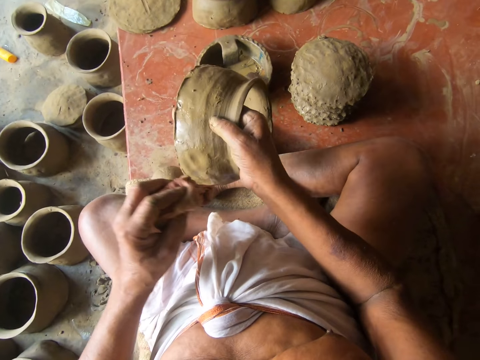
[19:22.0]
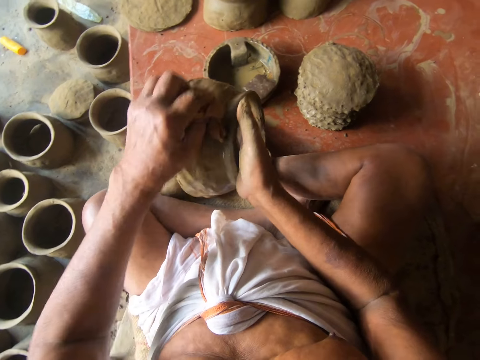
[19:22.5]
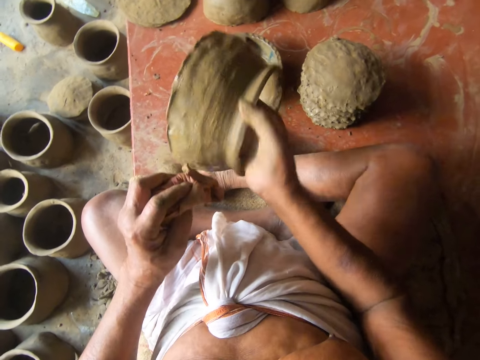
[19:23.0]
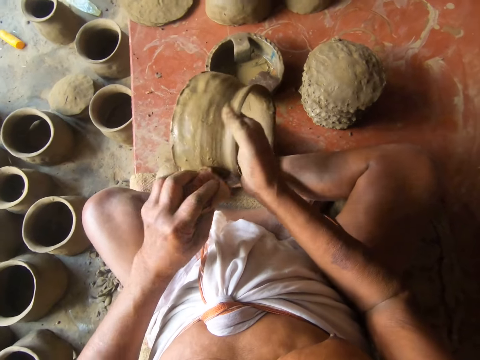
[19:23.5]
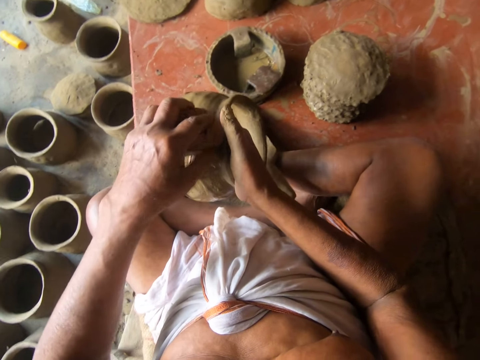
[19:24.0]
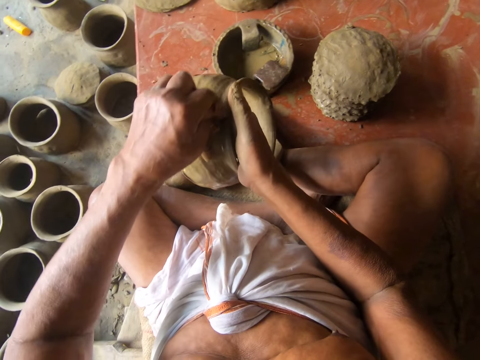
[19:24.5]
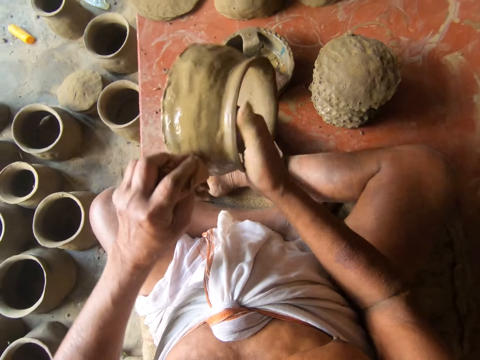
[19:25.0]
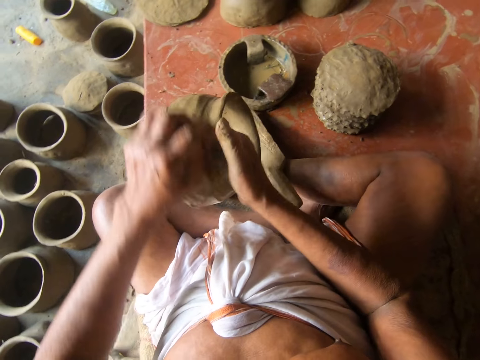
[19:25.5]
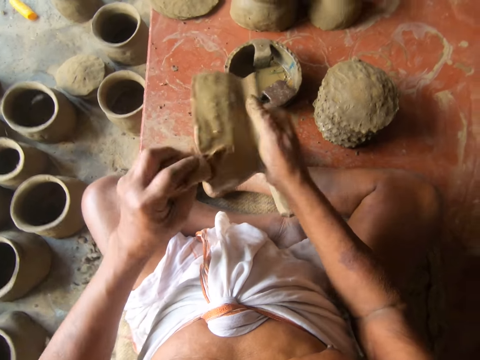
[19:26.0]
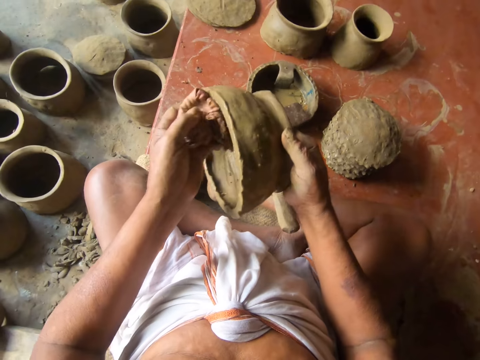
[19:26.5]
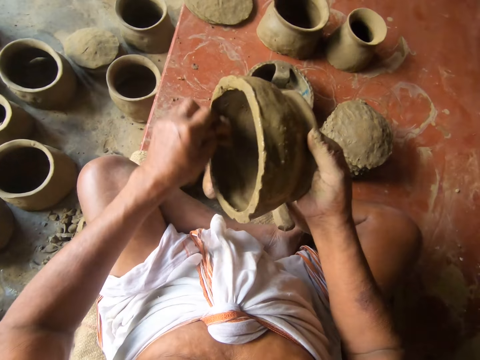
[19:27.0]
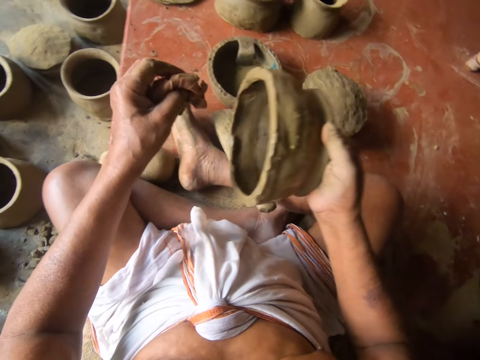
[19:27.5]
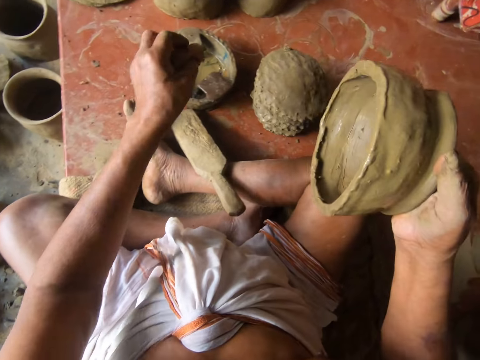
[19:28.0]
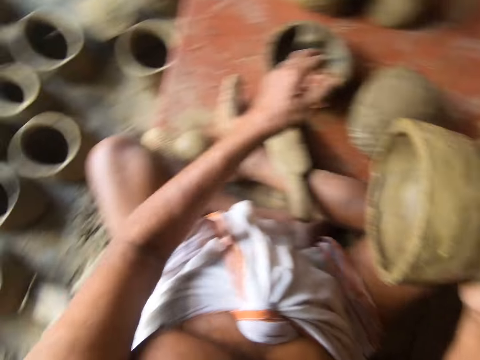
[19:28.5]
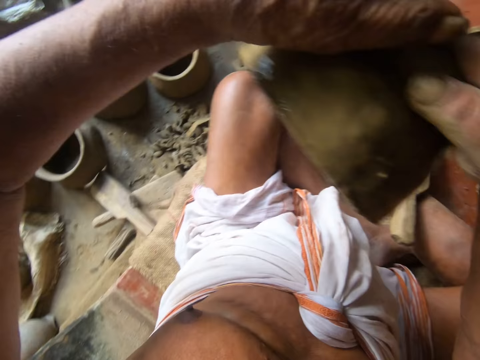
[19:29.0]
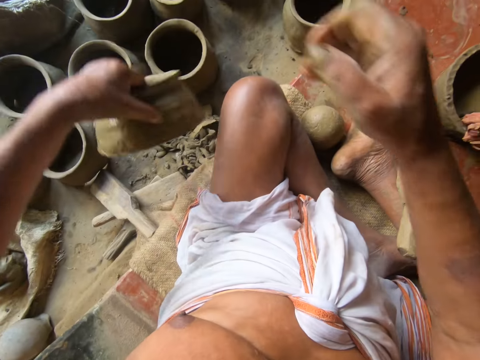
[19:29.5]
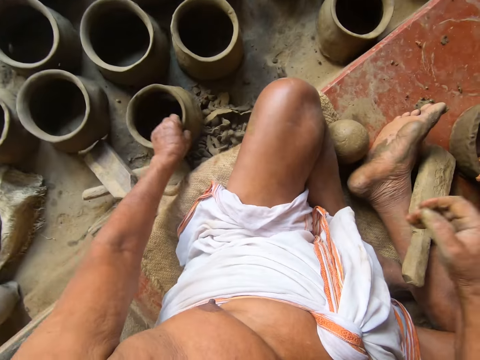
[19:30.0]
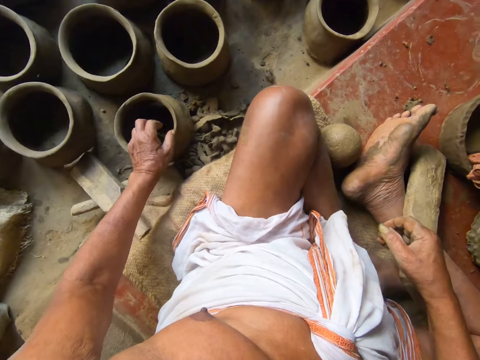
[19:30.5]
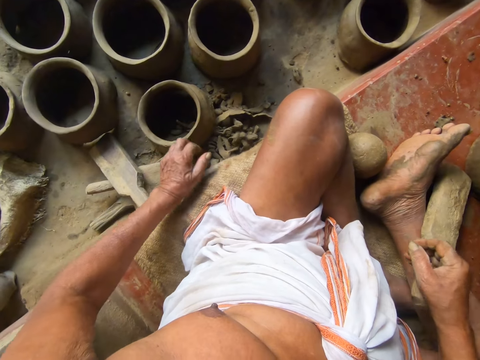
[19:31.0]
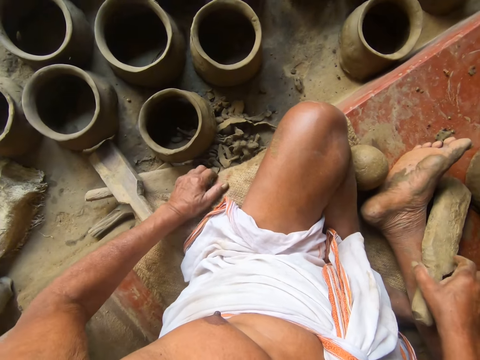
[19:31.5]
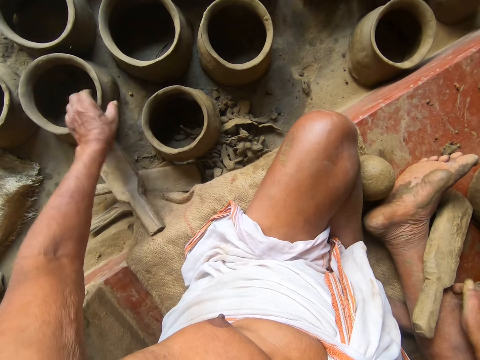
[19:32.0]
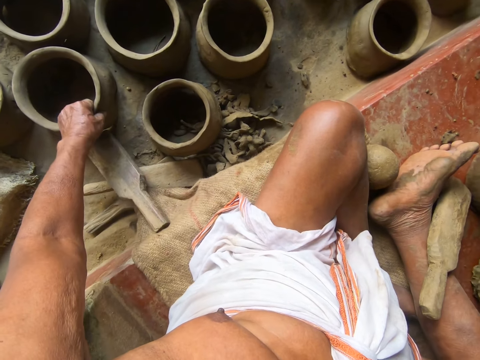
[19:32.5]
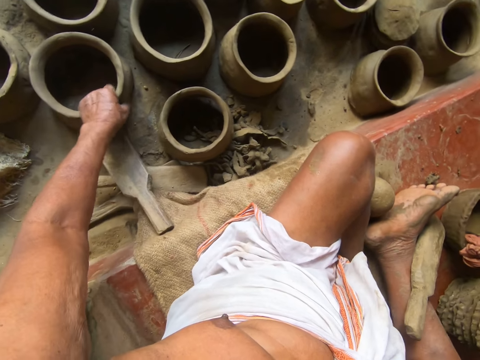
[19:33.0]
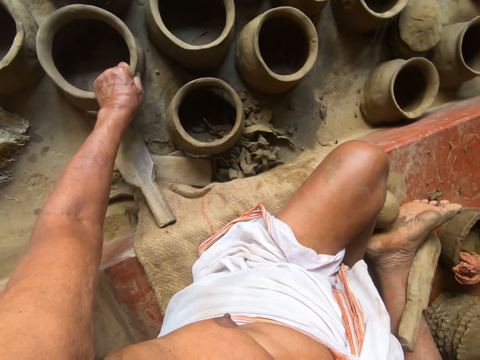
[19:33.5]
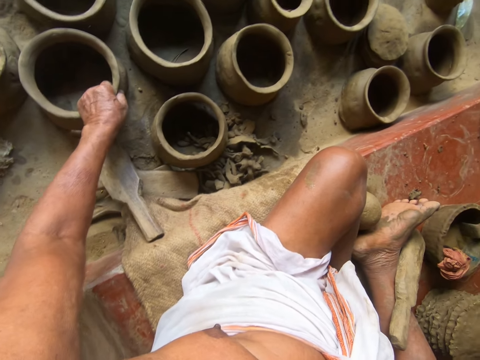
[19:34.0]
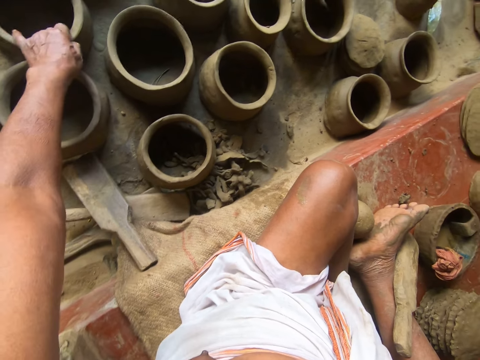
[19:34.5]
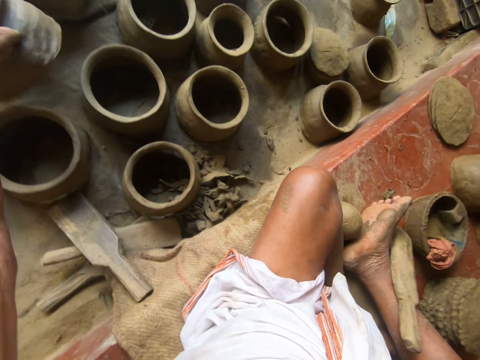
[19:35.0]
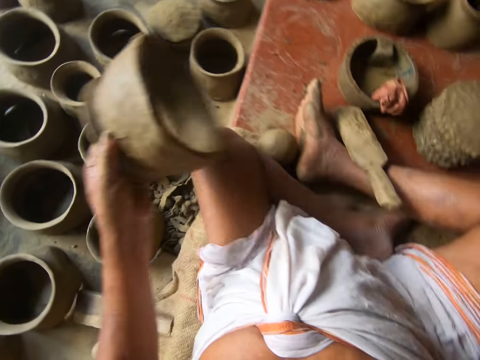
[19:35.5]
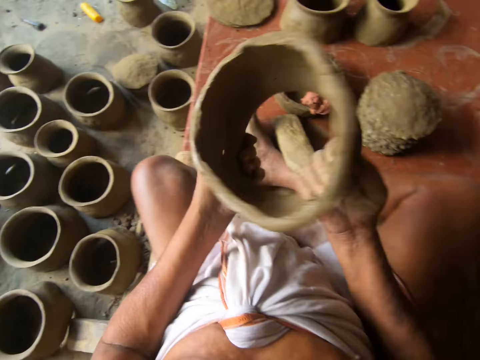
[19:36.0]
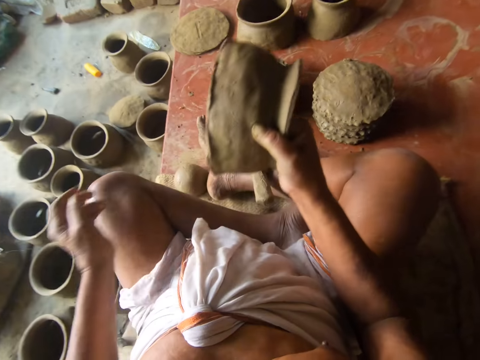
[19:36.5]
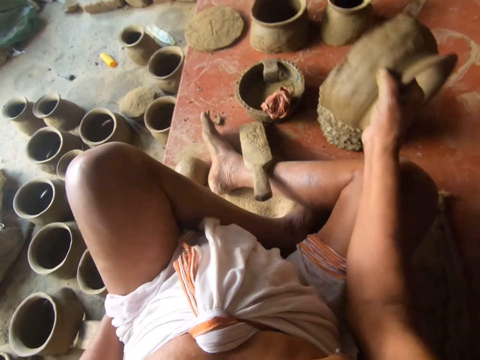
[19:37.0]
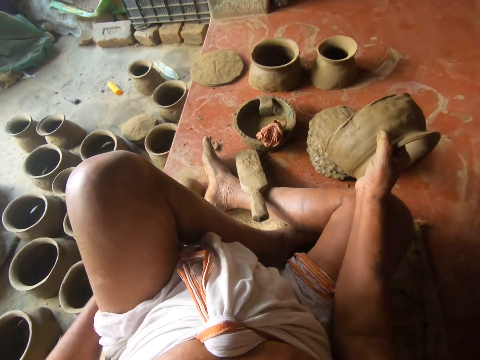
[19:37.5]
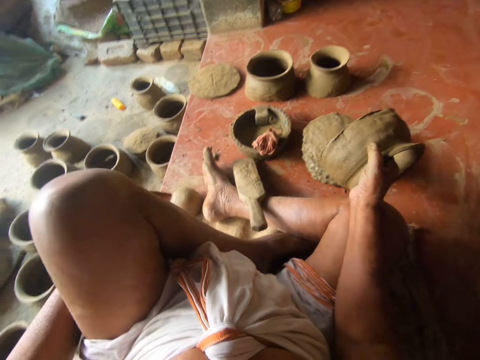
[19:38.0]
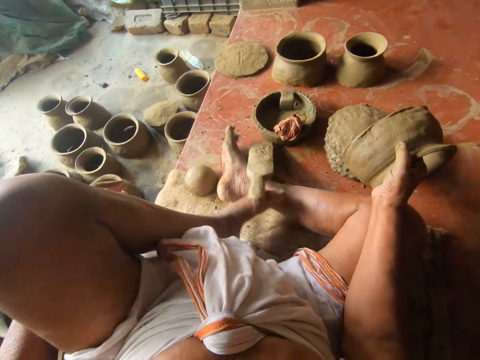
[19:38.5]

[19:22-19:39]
The camera wearer puts the cloth in the container. He transfers the pot from the right hand to the left hand. He puts the pot on the floor with the left hand. He touches the floor with the left hand. He holds a piece of clay. He touches another pot with the left hand. He picks up another pot with the left hand. He clears his throat. He transfers the pot from the left hand to the right hand. He unfolds the leg.

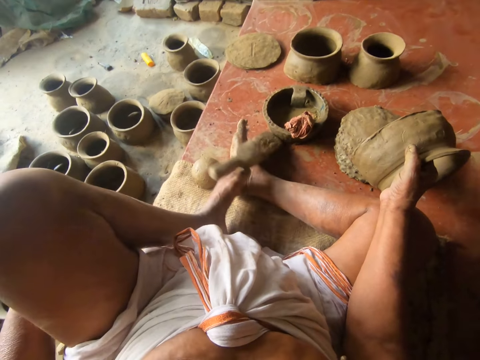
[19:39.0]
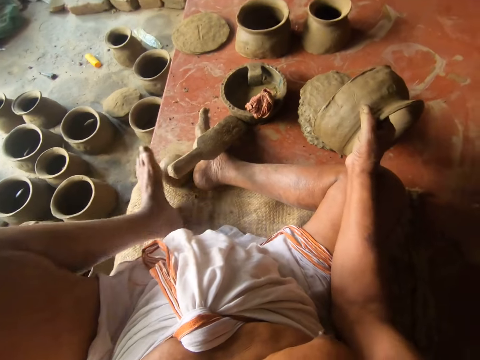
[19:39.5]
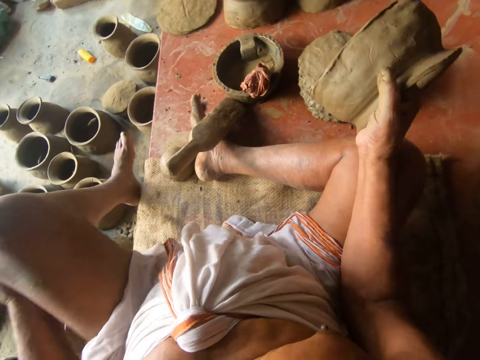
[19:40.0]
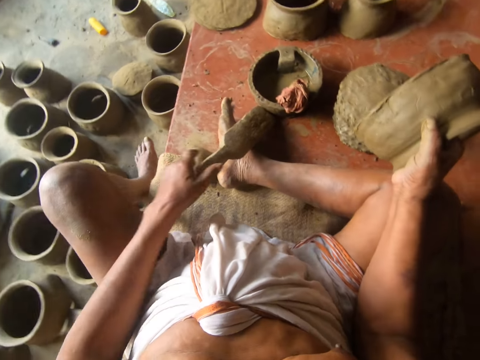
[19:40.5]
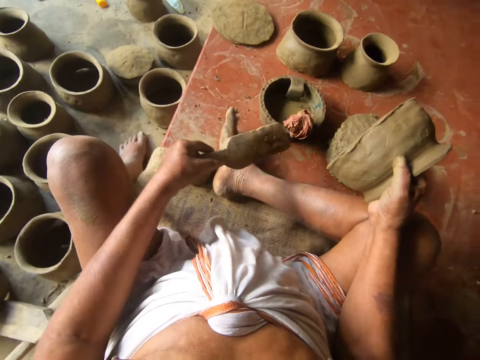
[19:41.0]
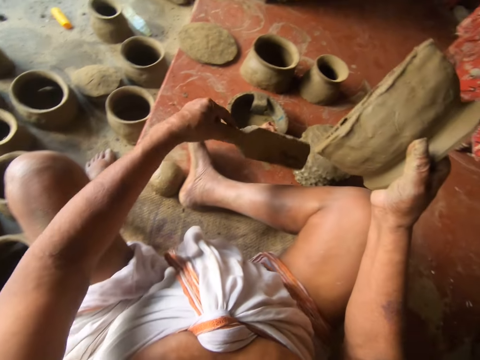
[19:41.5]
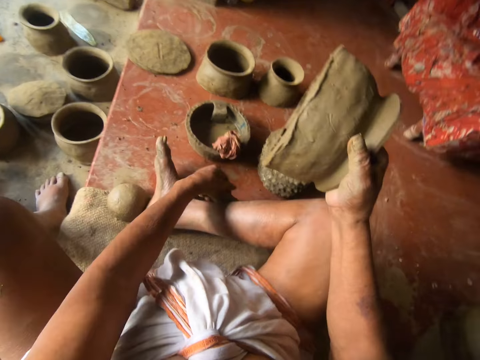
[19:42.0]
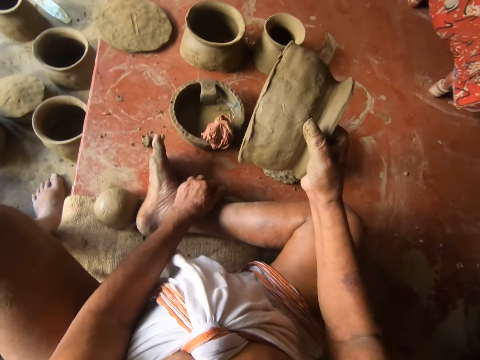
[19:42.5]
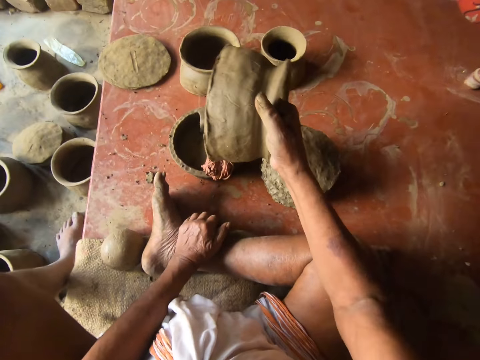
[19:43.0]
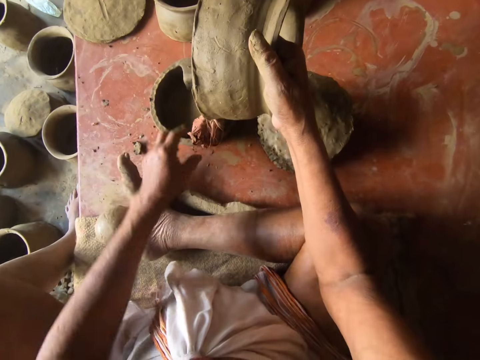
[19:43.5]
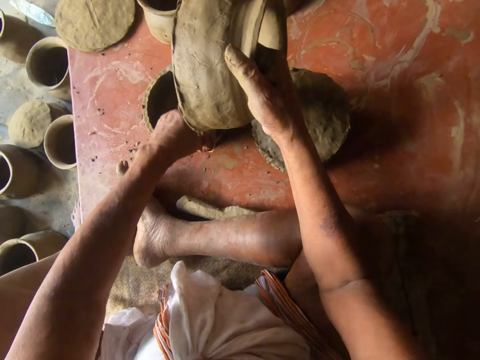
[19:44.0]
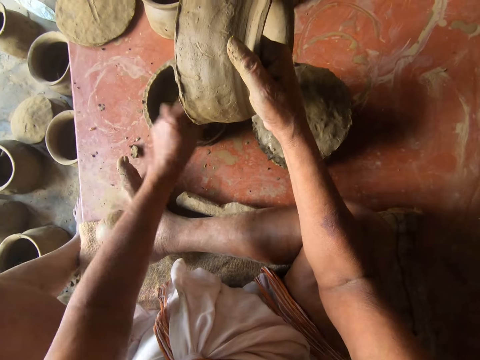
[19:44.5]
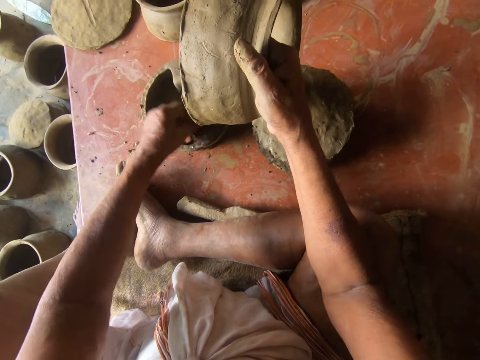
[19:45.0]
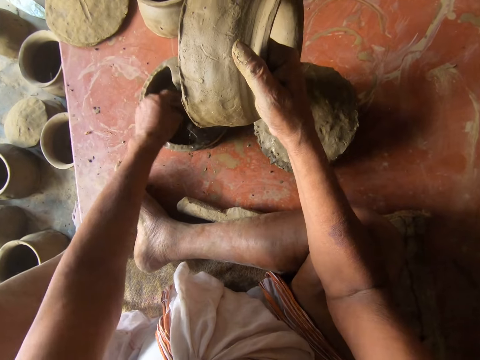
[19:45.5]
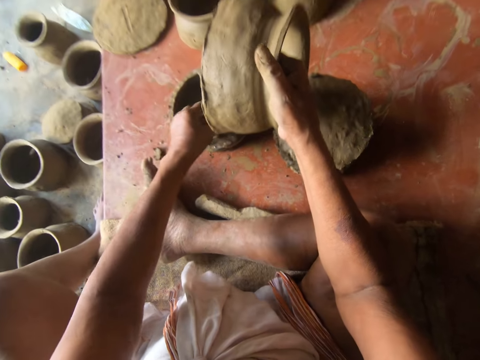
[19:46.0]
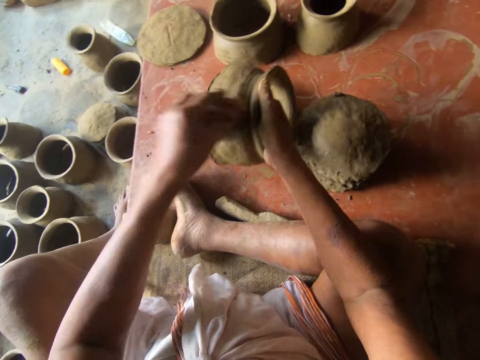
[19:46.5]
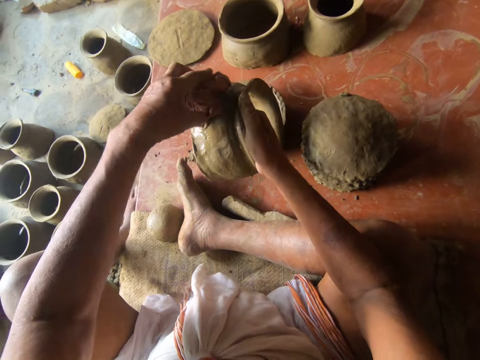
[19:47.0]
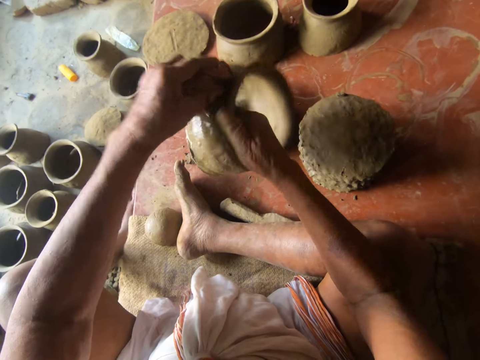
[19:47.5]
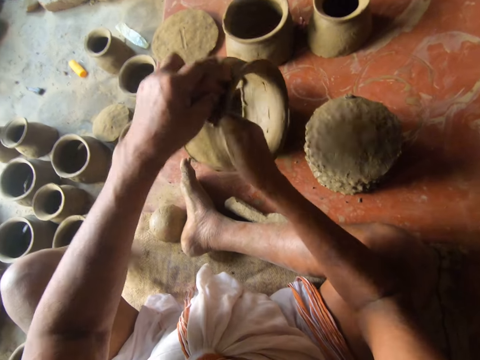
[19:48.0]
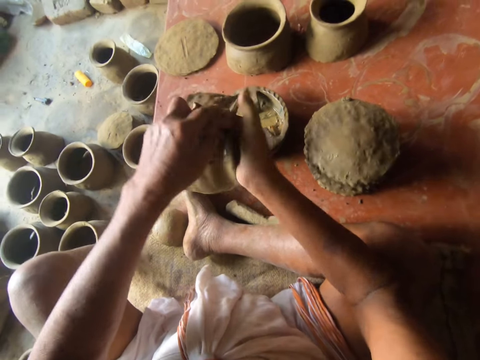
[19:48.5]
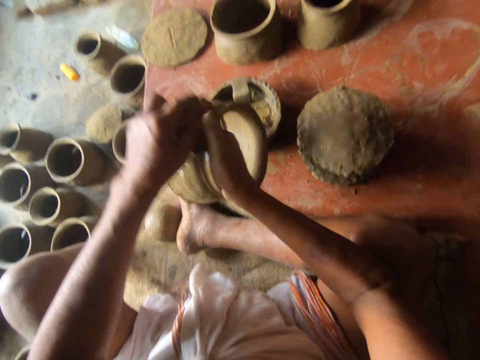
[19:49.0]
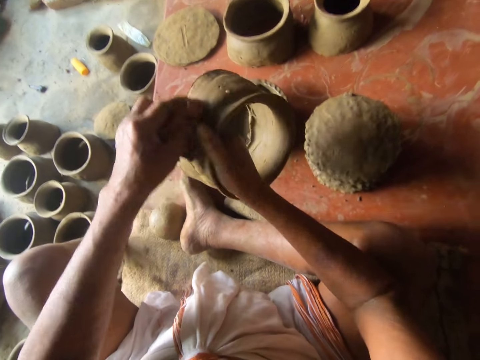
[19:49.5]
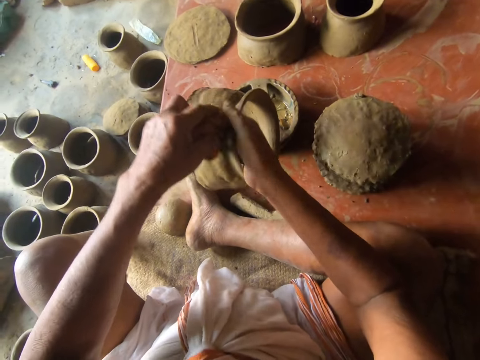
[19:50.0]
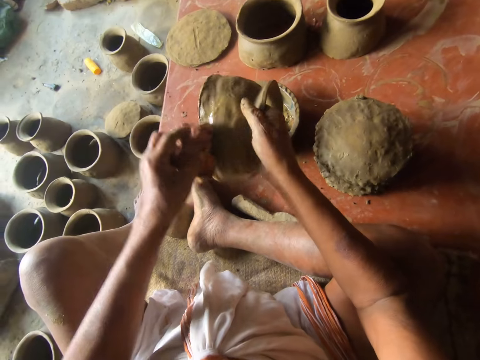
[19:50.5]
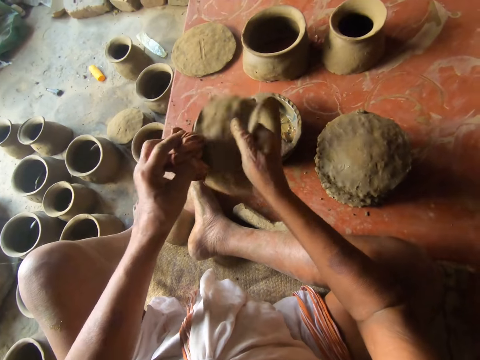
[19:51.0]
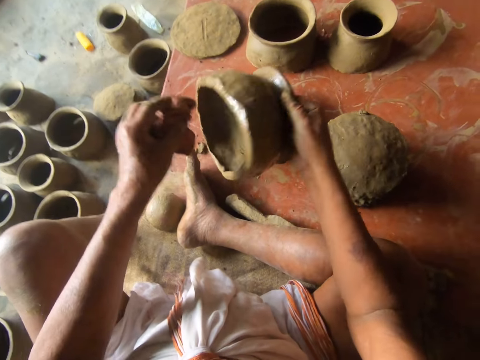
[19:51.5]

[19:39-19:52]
The camera wearer picks up the spanking paddle with the left hand. They put the spanking paddle on the floor under the leg with the left hand. They pick up the cloth with the left hand. They dip the cloth in water in the container with the left hand. They wipe around the clay with the piece of cloth.
